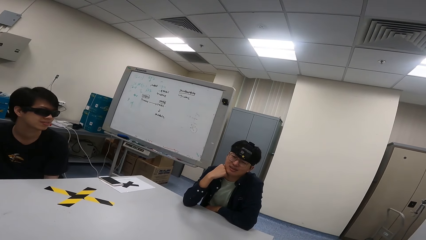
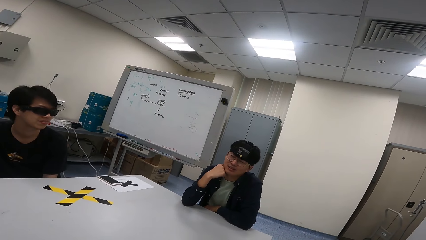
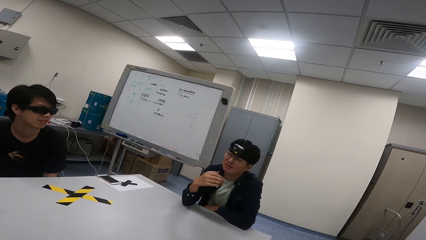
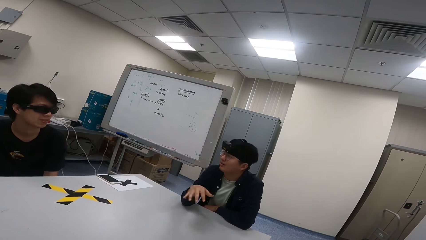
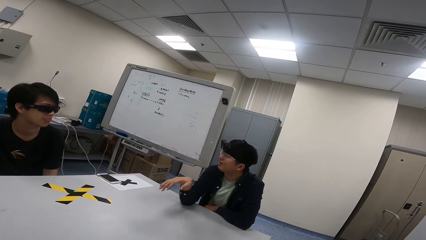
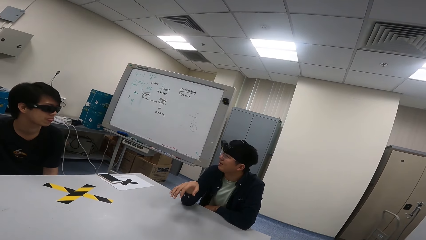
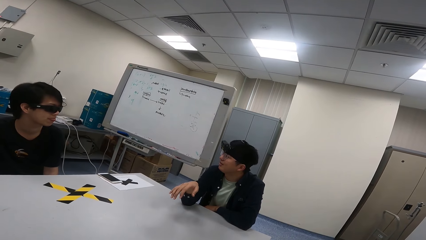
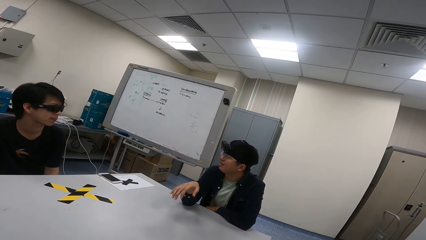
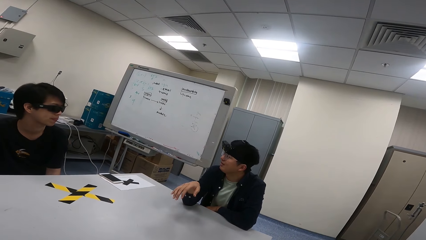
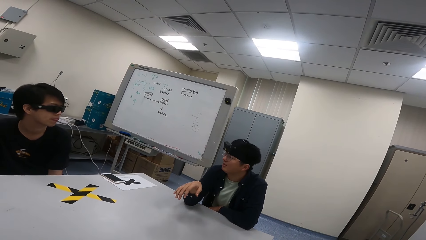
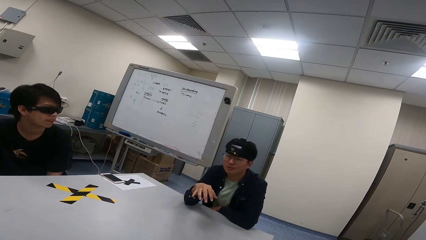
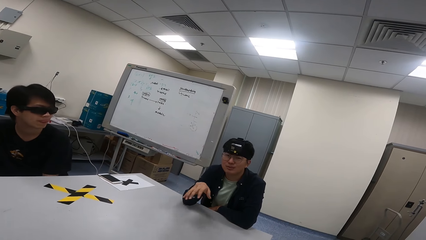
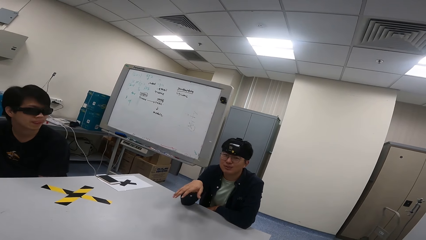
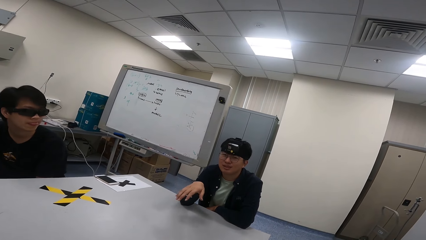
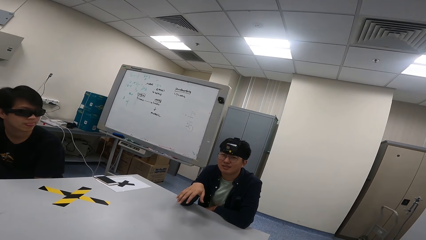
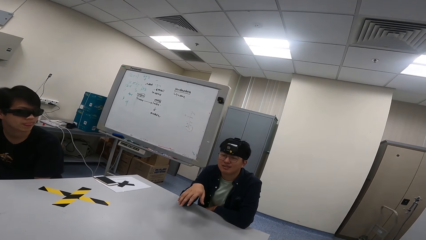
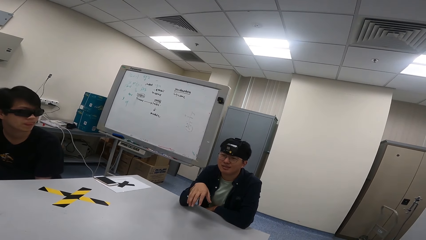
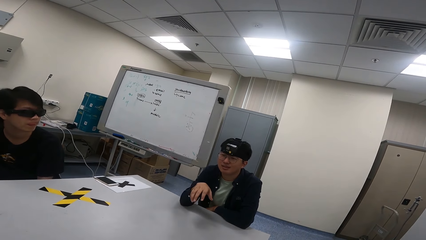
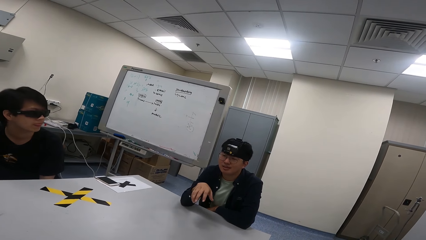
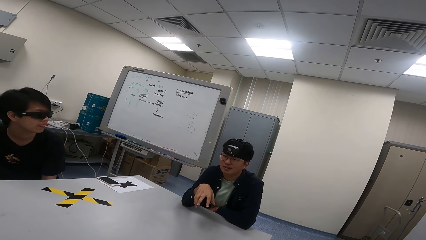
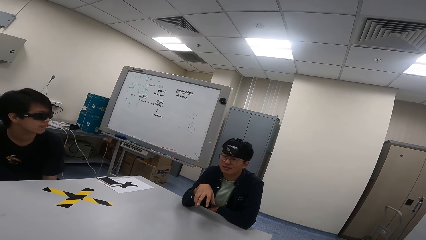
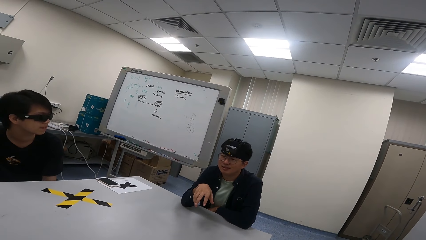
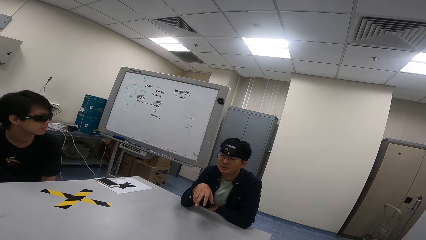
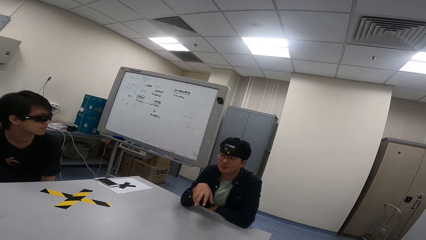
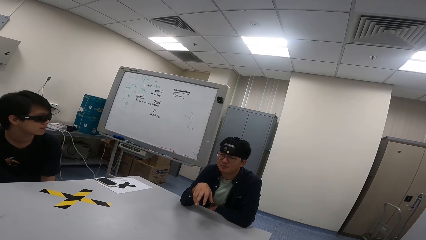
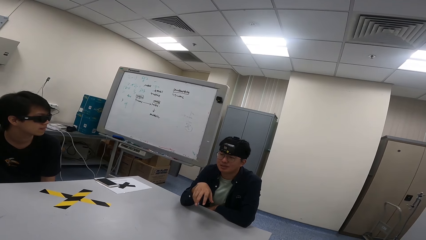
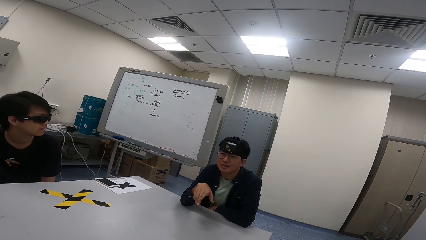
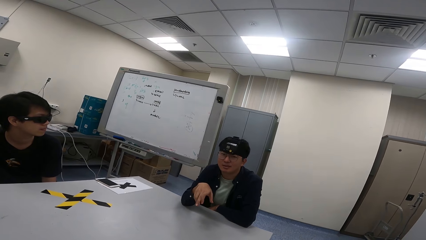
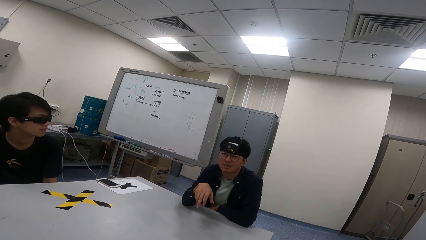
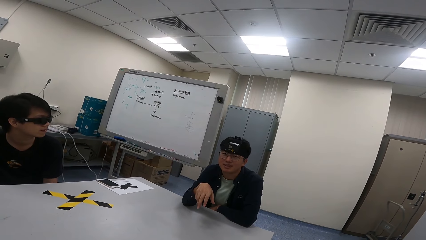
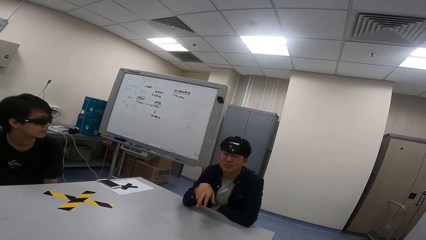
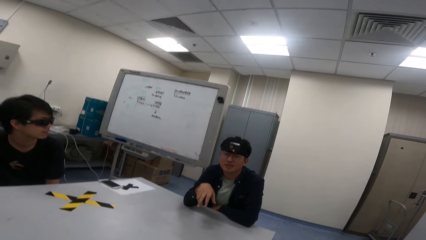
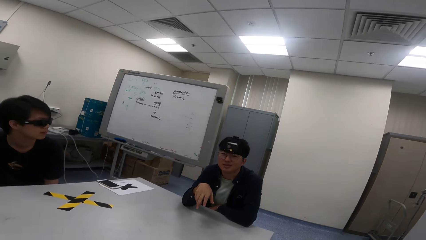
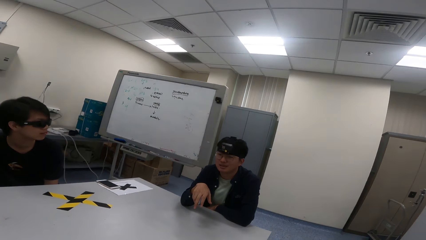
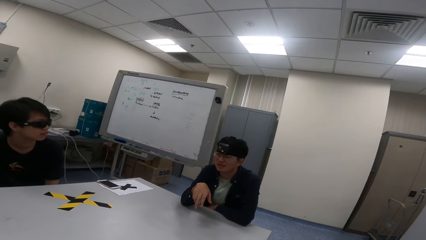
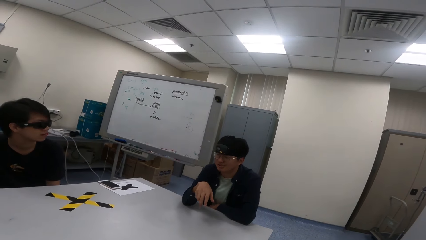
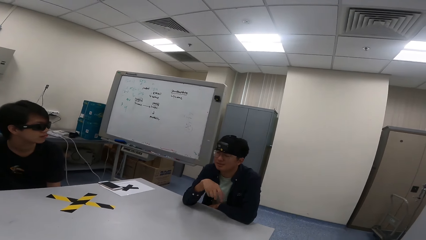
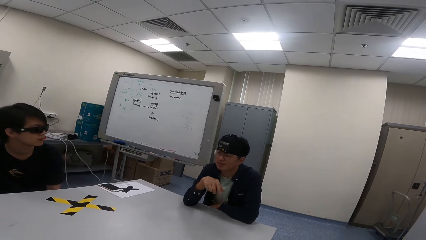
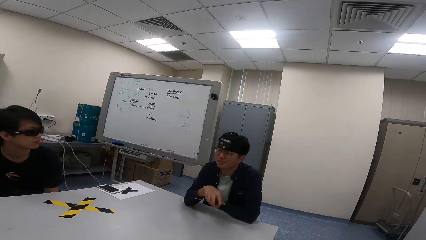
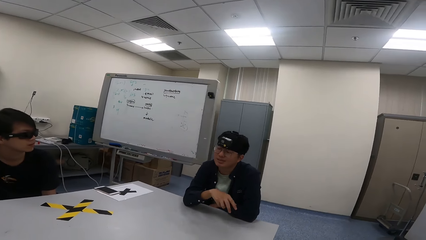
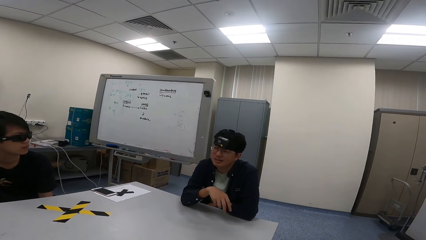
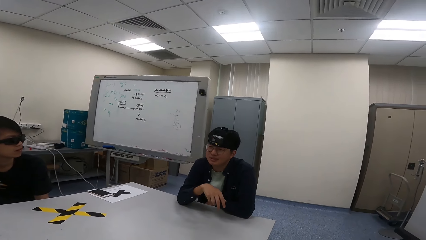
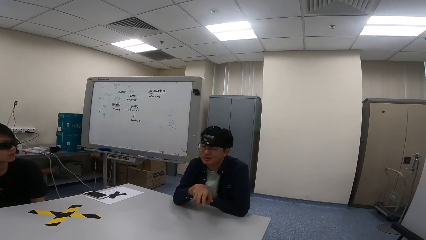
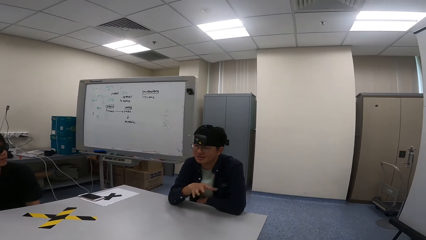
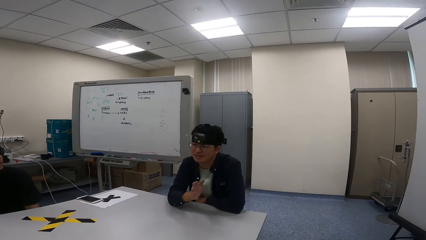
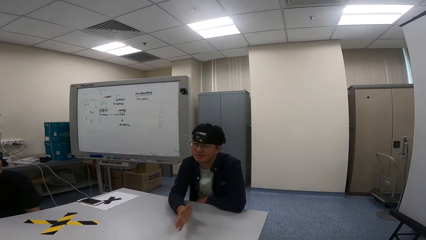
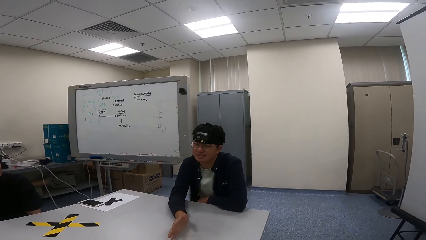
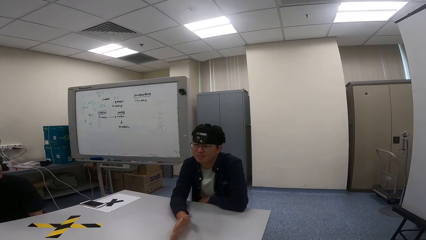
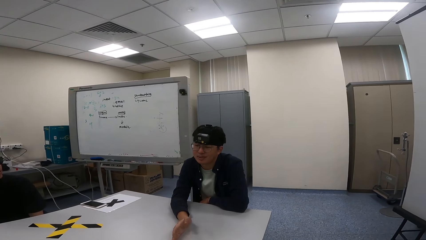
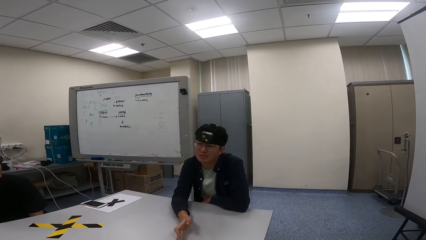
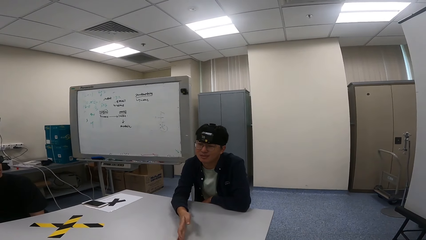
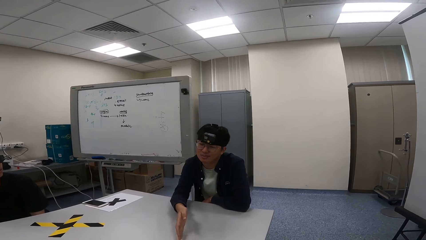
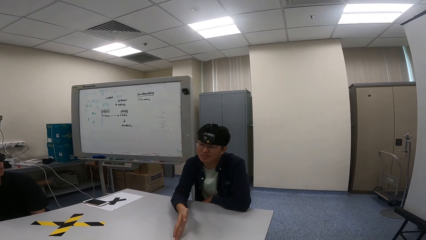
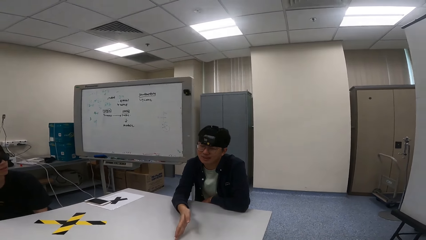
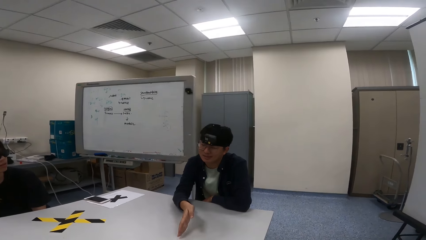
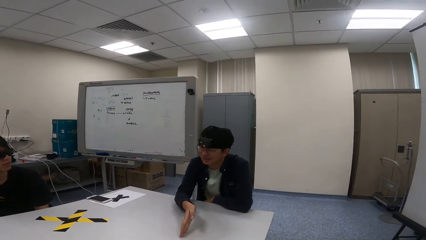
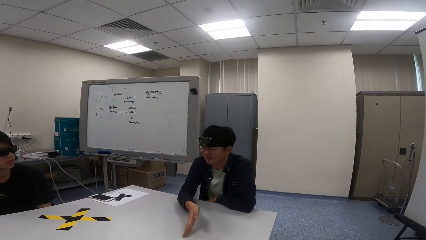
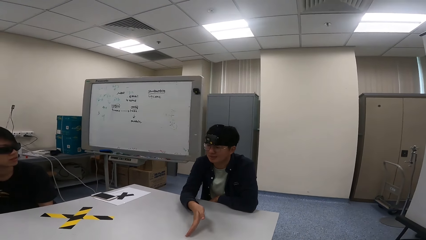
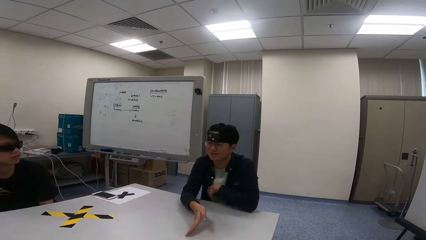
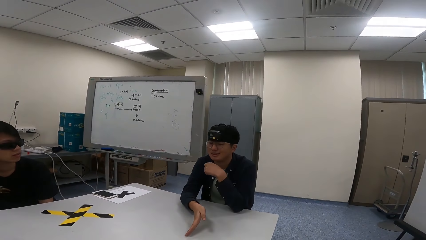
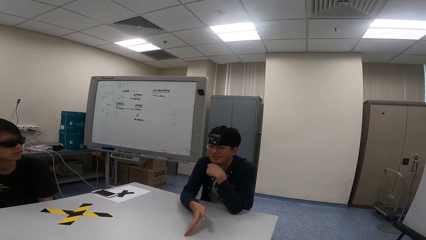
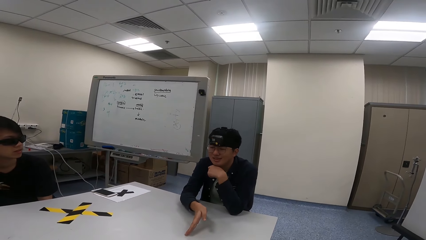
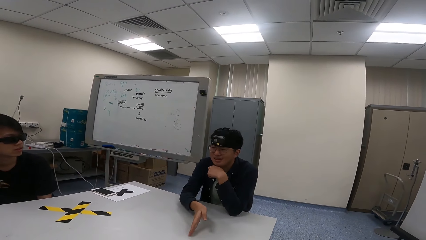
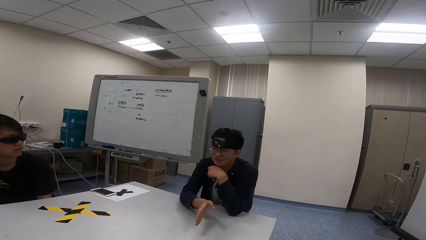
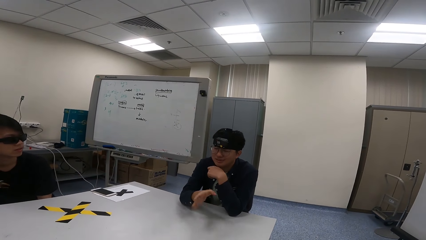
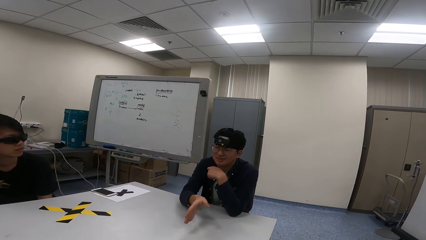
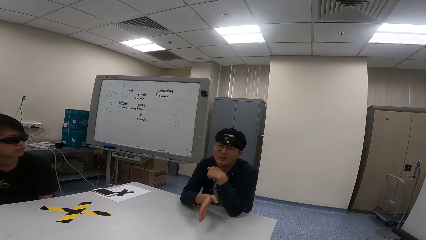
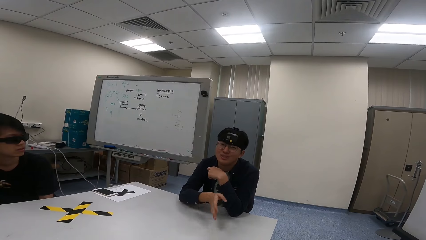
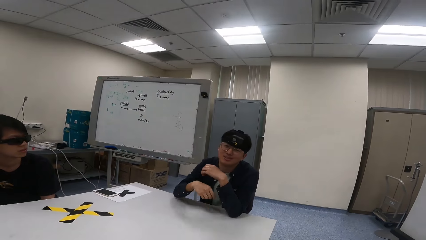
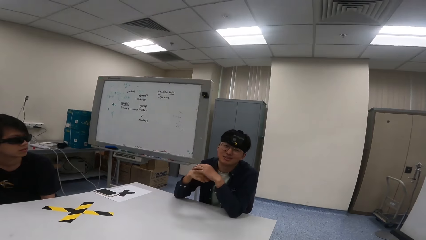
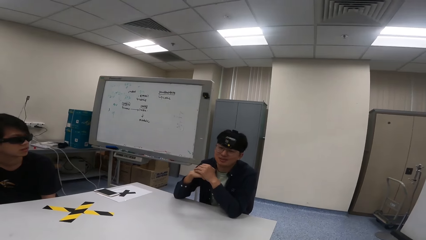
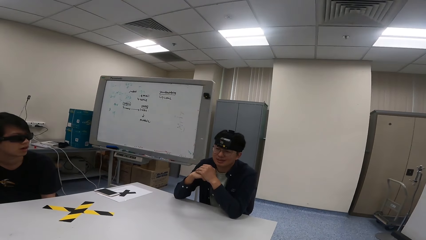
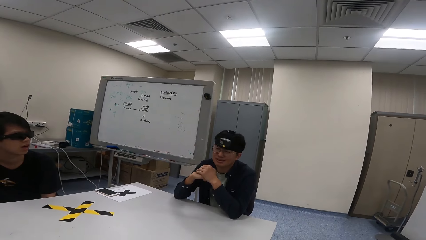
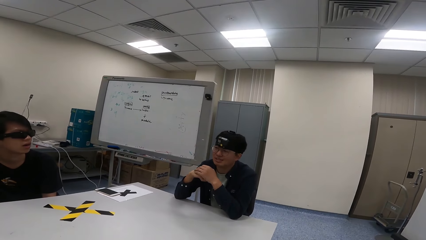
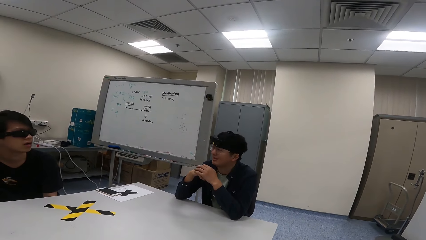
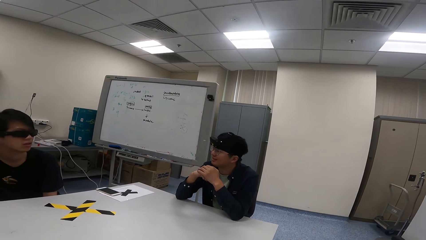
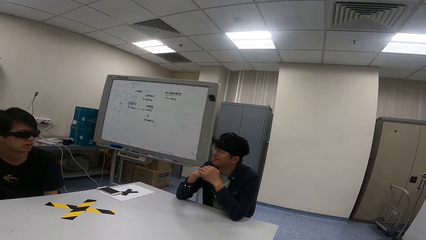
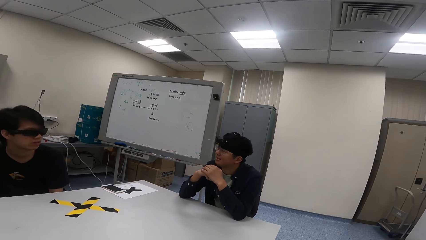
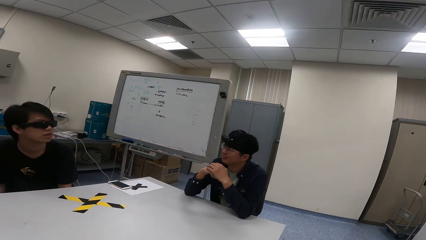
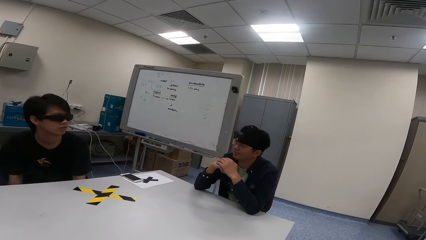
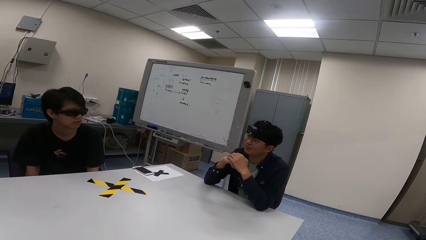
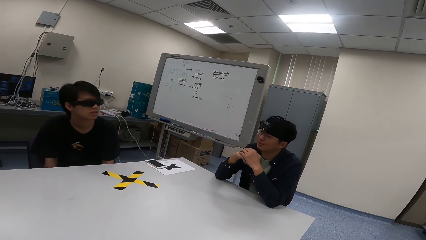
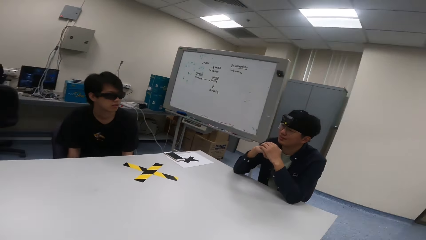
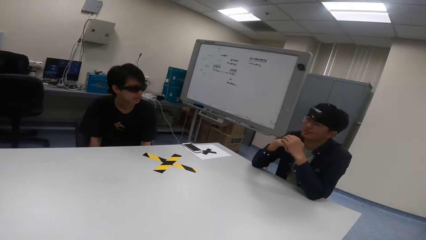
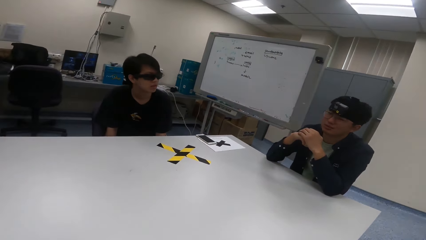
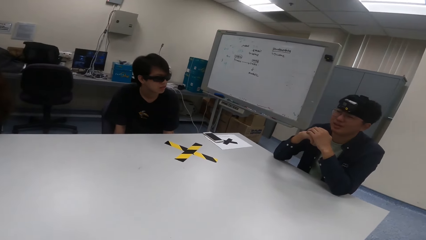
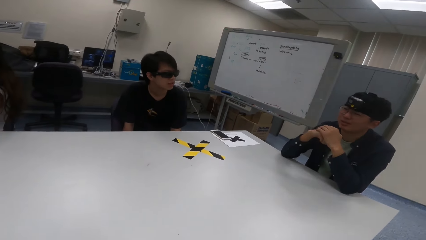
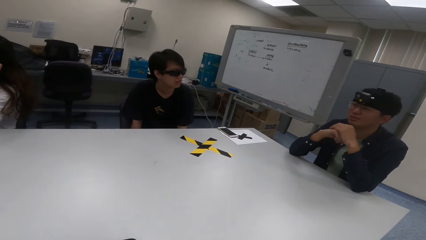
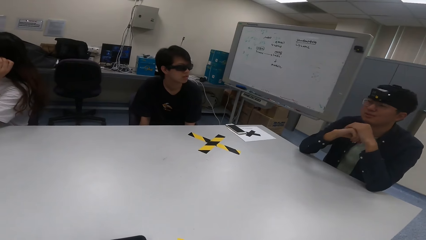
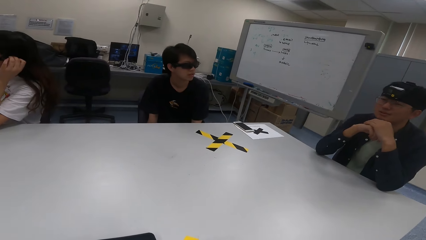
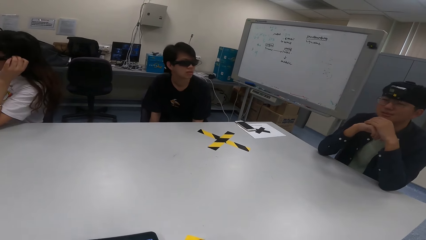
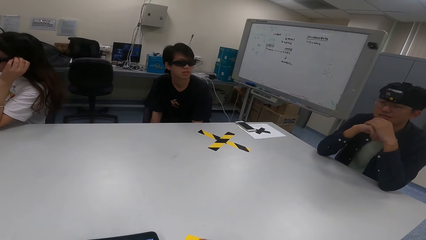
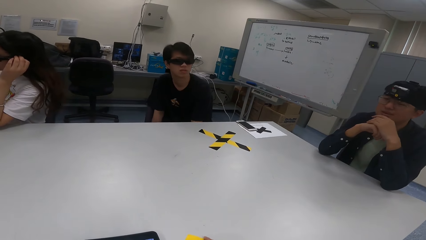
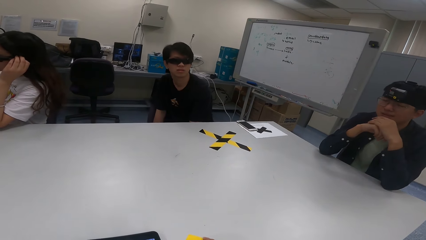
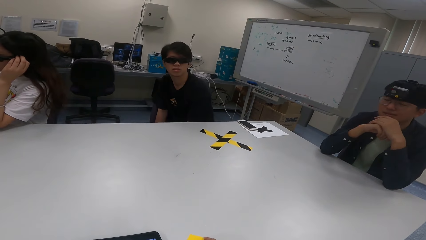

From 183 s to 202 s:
A man puts his tongue out. Another man looks at the first man. The other man places his hand on the table and puts his hands together. The first man nods his head.
